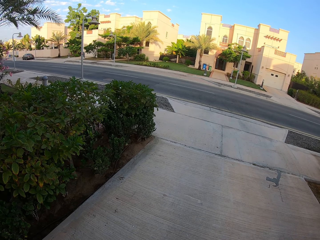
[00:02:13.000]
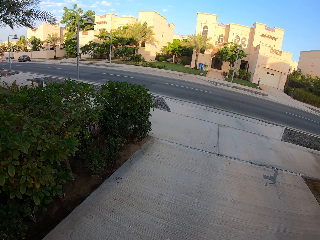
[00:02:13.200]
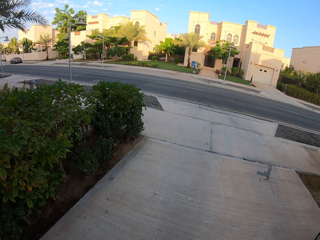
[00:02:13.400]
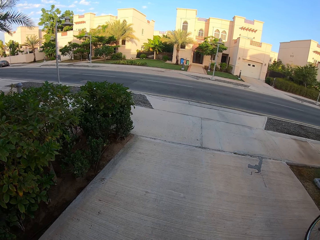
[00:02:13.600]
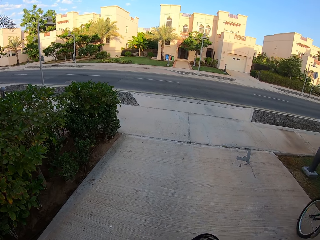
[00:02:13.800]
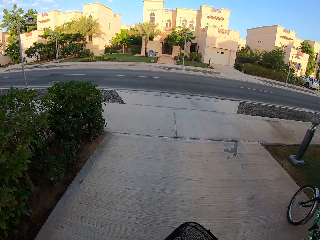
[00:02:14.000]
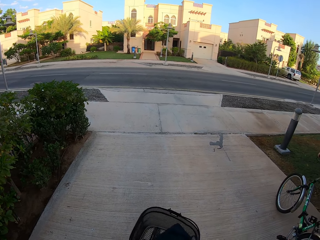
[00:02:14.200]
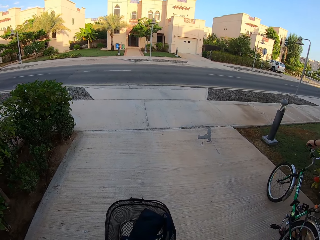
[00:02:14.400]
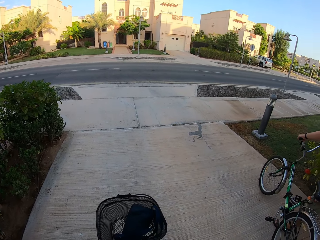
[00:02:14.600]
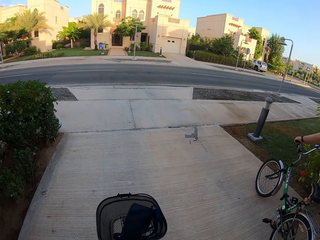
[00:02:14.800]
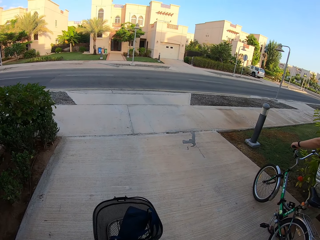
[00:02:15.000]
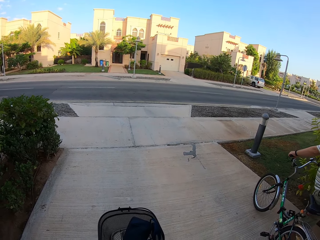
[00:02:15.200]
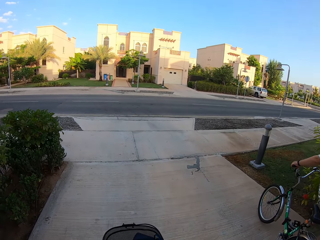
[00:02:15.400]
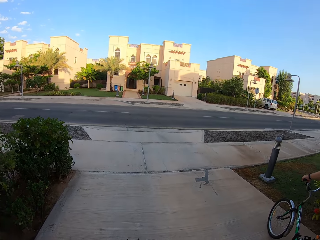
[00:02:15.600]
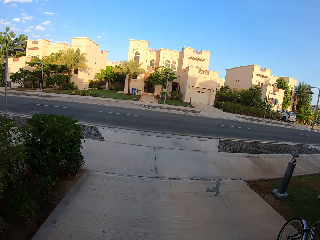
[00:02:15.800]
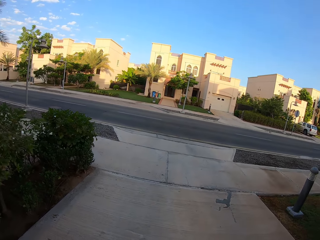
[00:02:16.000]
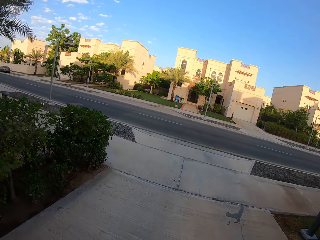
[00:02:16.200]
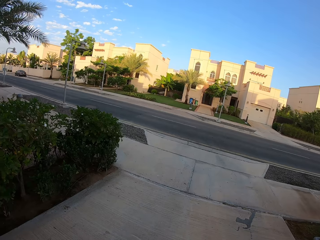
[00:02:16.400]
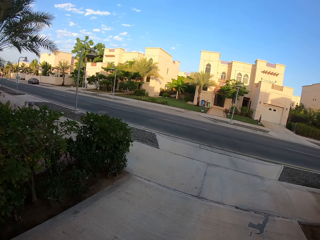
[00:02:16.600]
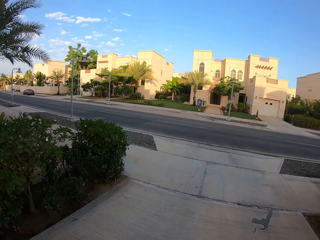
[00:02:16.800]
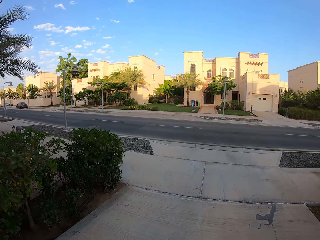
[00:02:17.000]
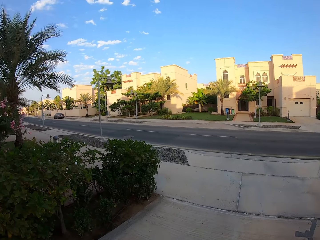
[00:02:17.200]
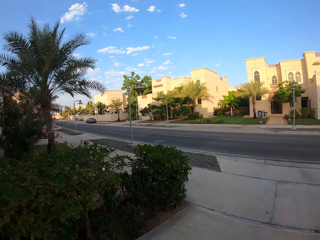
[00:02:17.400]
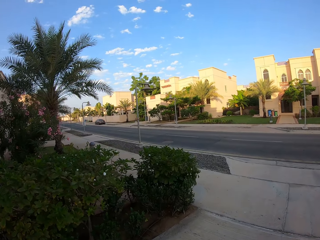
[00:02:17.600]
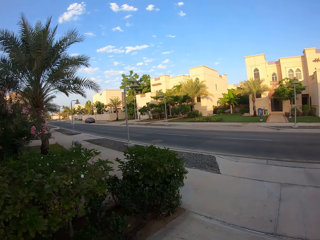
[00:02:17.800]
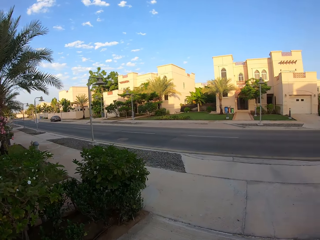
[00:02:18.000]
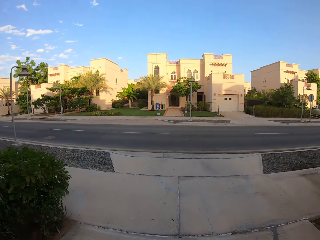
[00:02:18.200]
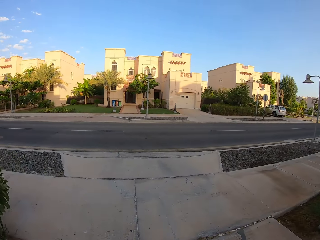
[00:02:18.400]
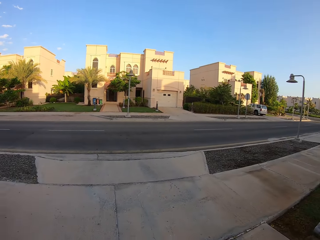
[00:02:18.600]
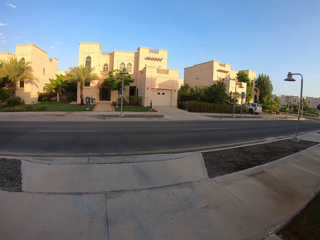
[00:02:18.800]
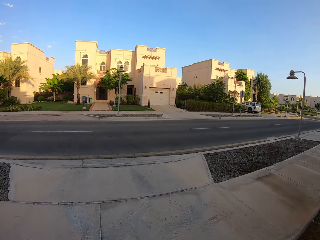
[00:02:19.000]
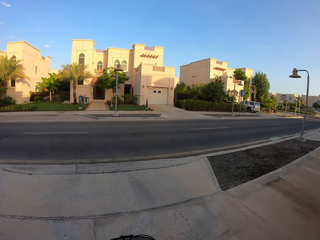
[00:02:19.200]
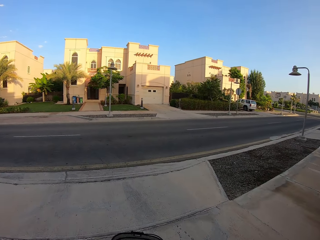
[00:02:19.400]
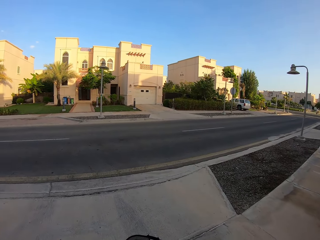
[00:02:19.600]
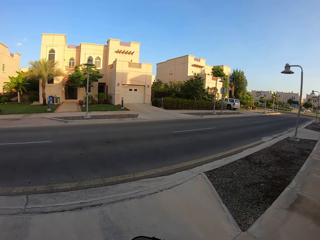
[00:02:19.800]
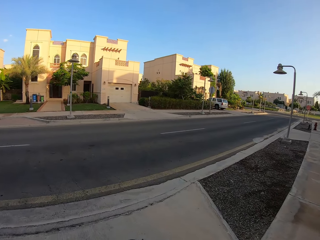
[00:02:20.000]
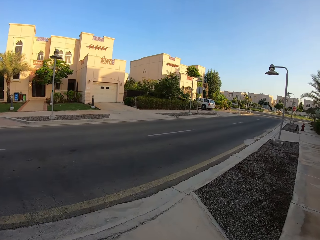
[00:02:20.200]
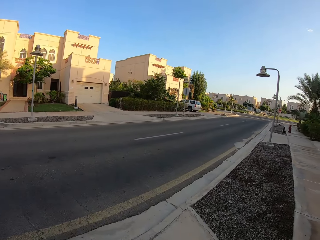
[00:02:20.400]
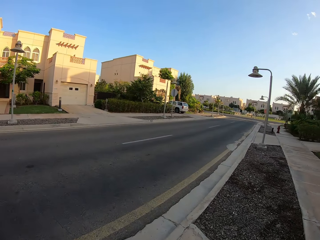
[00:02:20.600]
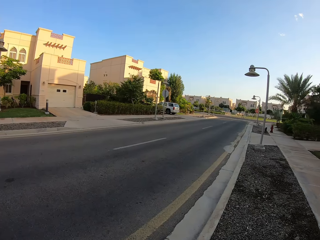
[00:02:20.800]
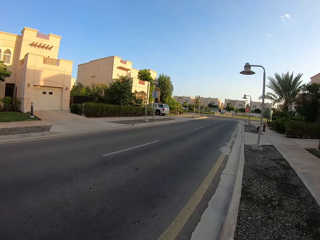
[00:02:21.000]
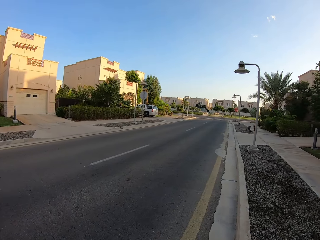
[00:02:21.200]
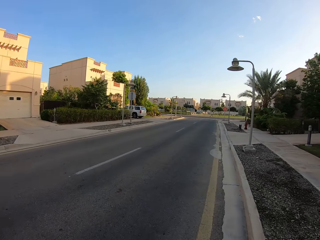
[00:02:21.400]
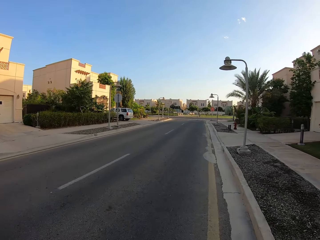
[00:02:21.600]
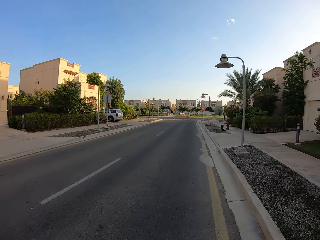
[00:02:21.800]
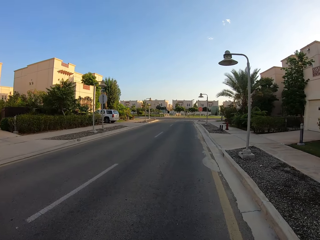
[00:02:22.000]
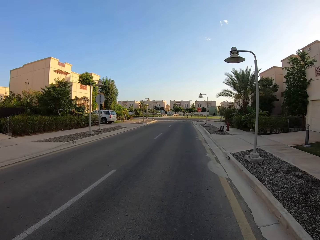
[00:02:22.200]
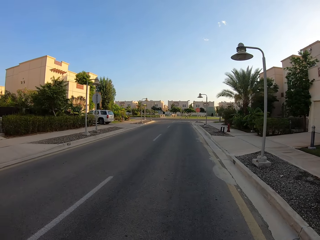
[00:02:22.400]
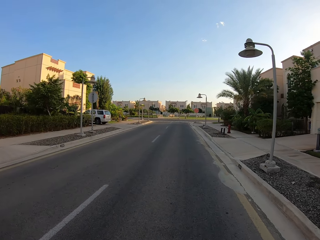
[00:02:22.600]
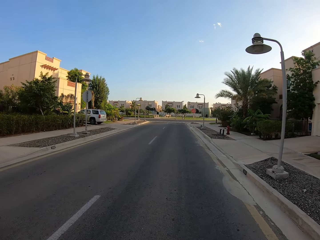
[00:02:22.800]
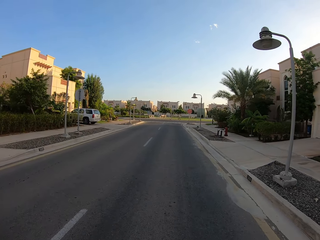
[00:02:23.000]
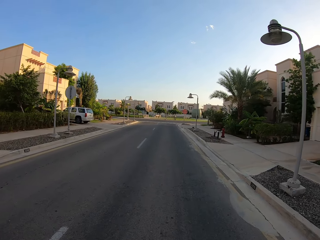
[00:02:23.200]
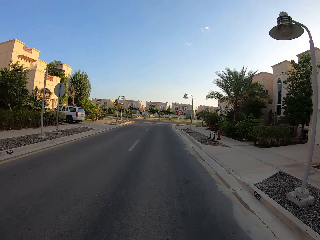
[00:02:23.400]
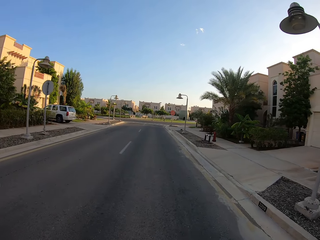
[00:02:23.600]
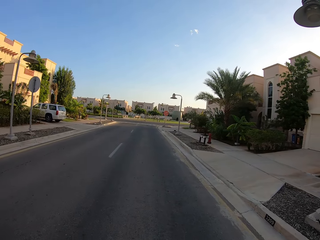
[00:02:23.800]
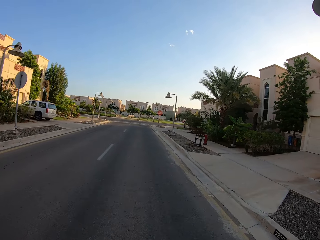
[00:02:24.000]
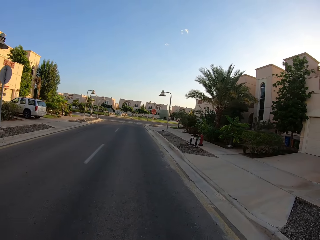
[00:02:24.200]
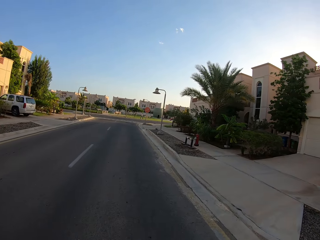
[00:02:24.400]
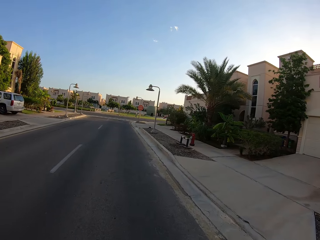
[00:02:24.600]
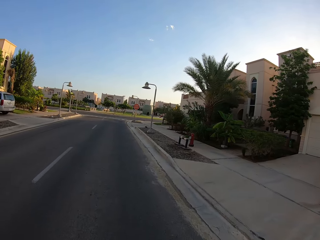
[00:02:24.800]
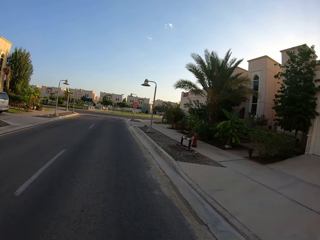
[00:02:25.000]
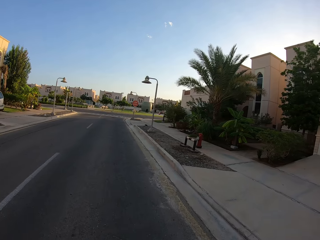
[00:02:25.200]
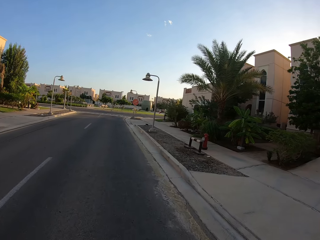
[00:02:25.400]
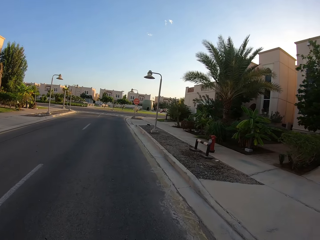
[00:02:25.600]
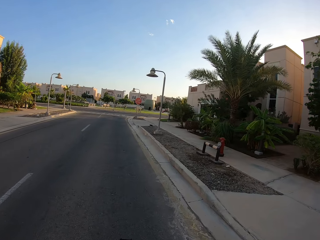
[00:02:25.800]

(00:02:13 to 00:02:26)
The camera wearer moves around. They ride the bicycle on a road with both hands.

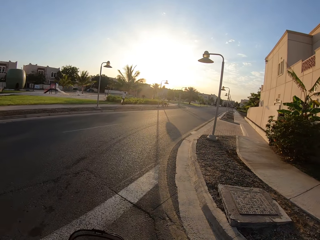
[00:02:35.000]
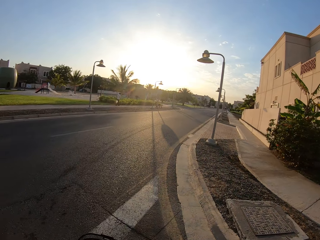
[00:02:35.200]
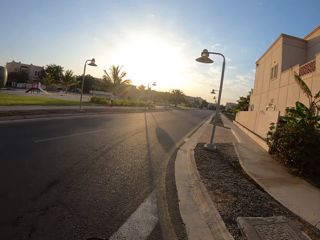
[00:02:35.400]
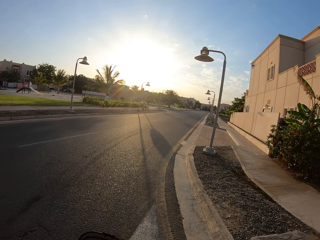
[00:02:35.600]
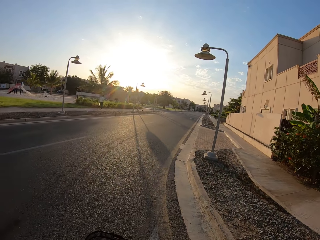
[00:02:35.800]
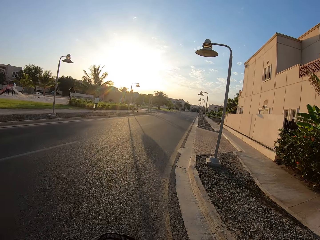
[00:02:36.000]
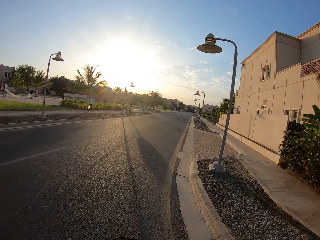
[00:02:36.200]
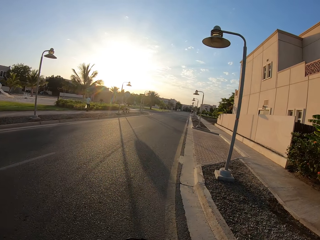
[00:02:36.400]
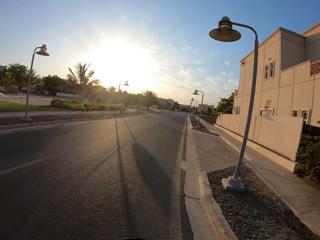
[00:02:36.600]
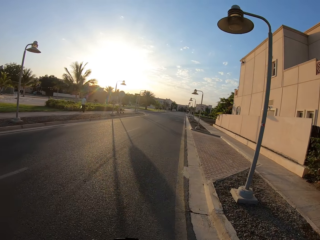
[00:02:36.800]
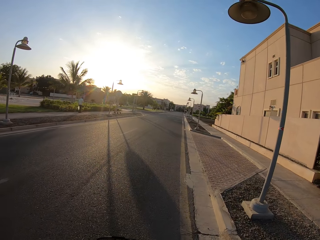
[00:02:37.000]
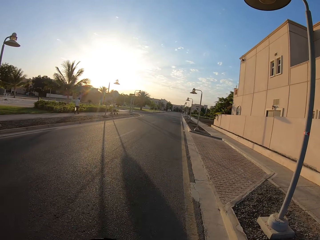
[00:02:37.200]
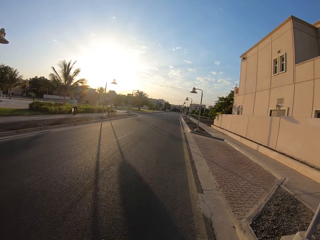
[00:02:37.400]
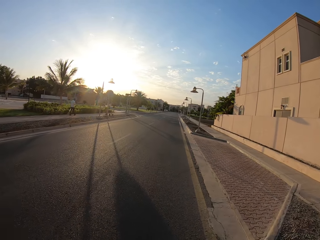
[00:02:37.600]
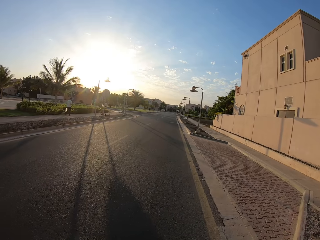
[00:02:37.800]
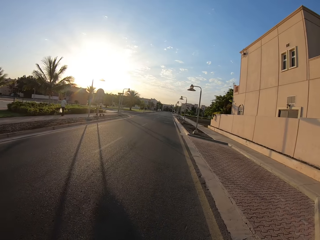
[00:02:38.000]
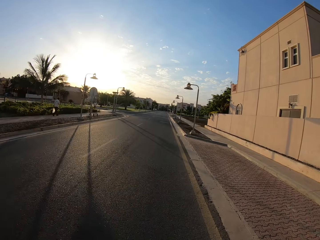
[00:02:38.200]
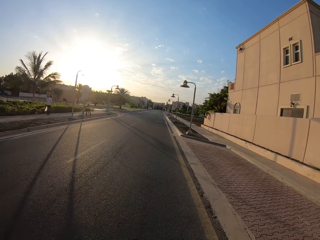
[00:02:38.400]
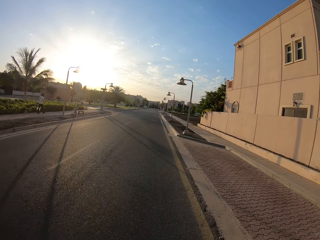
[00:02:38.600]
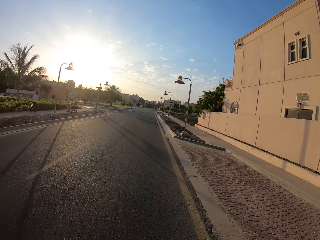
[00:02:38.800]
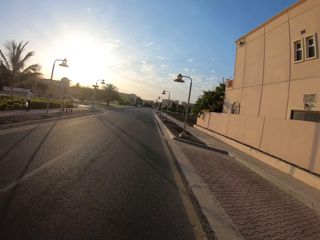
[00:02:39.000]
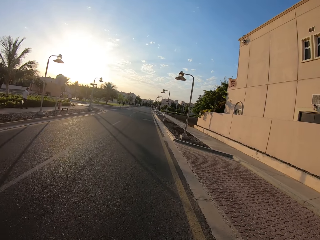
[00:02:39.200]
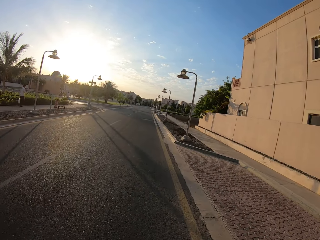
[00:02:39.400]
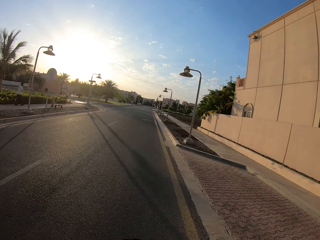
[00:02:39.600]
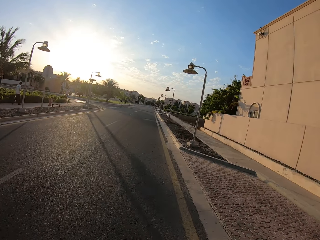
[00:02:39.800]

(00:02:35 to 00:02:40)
The camera wearer takes a turn on the road.

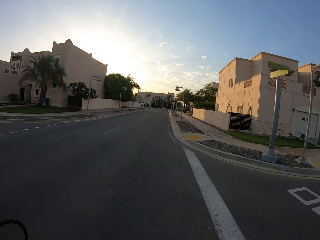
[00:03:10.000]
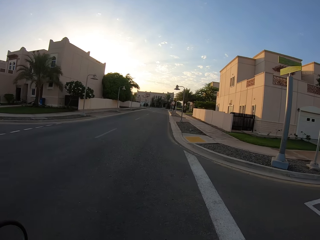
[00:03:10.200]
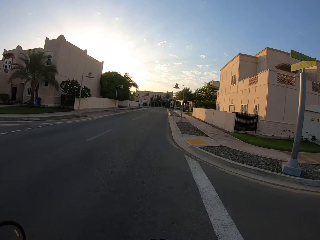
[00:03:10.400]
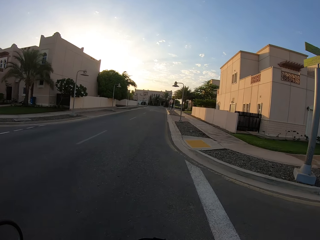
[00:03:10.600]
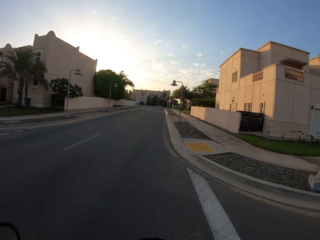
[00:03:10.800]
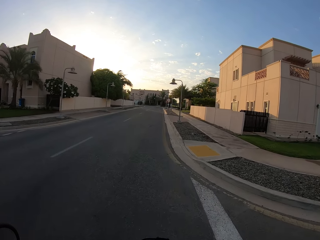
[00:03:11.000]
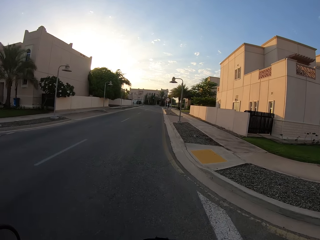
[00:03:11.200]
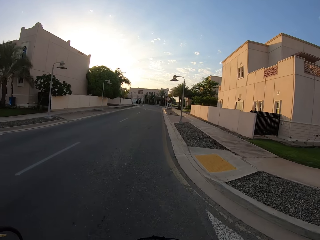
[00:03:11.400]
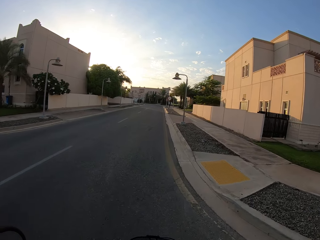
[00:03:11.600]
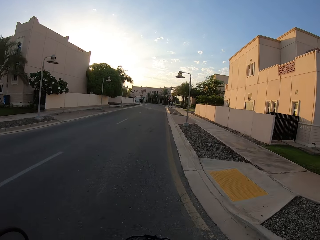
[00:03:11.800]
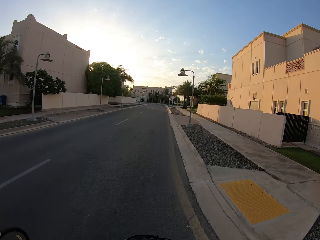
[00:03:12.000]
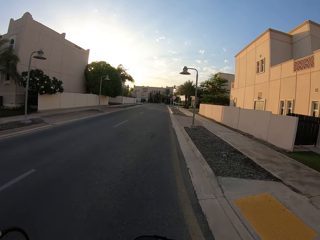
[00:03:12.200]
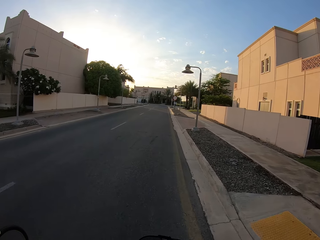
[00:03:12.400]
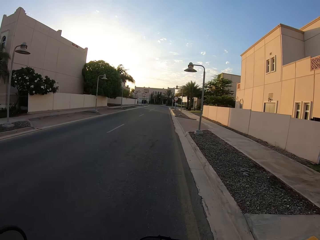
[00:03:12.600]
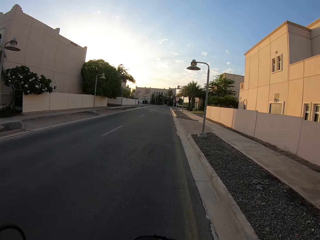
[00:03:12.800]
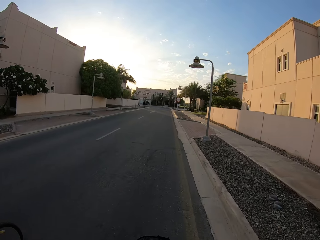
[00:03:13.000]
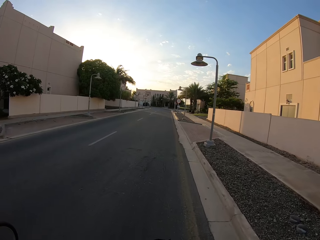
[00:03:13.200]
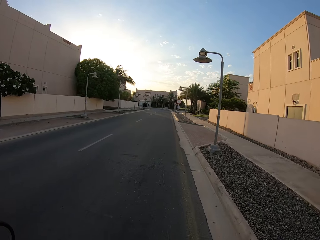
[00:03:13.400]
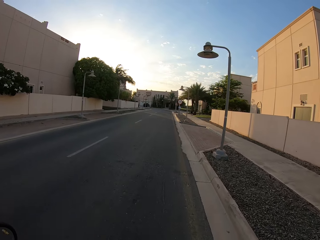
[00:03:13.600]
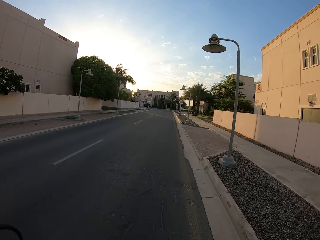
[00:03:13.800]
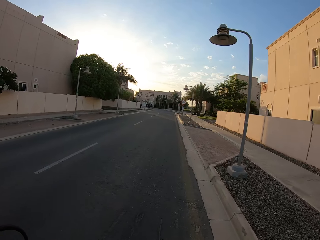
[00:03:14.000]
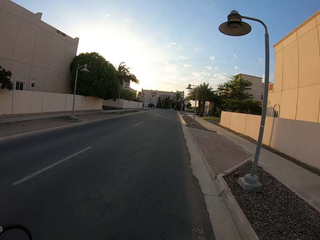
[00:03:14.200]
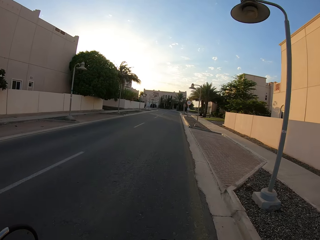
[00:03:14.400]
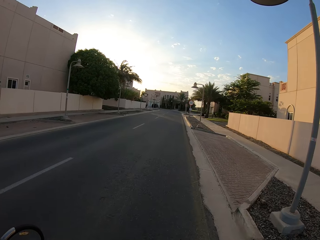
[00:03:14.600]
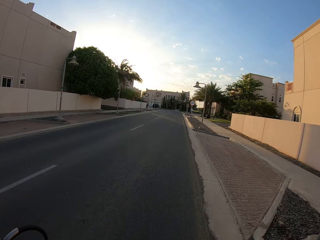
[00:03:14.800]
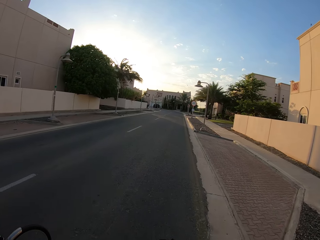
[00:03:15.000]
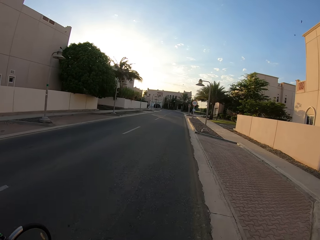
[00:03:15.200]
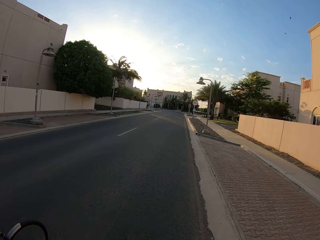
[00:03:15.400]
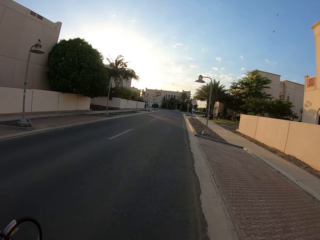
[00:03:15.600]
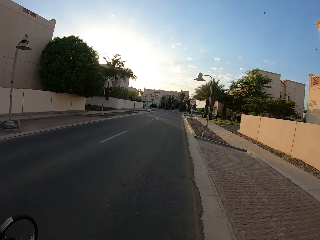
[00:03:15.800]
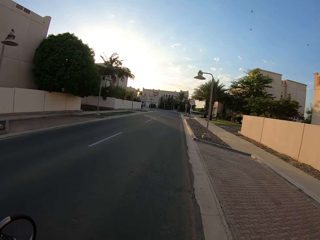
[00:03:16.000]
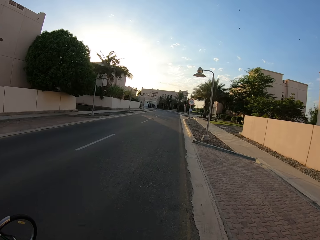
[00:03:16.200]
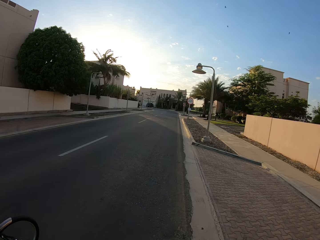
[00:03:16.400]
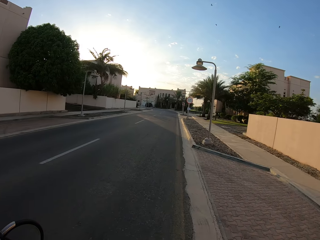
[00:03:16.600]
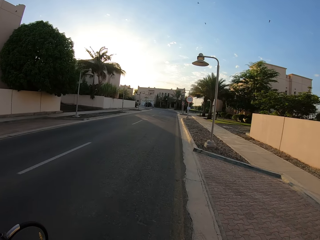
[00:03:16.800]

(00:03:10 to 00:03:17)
The camera wearer rides his bicycle.
